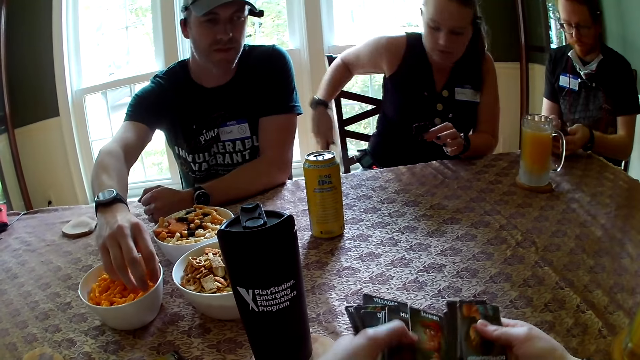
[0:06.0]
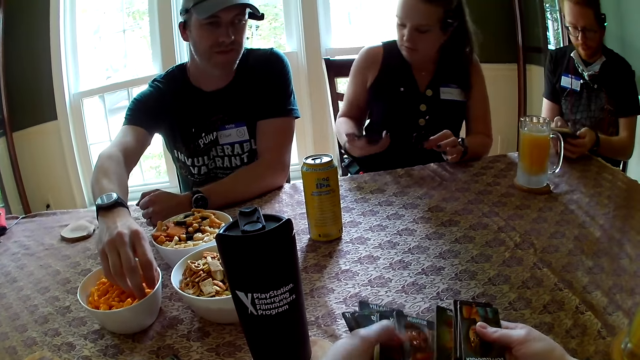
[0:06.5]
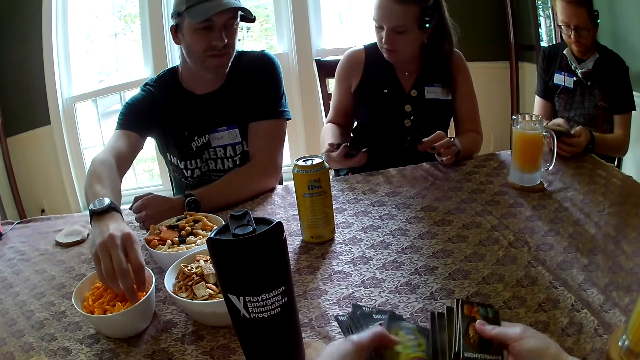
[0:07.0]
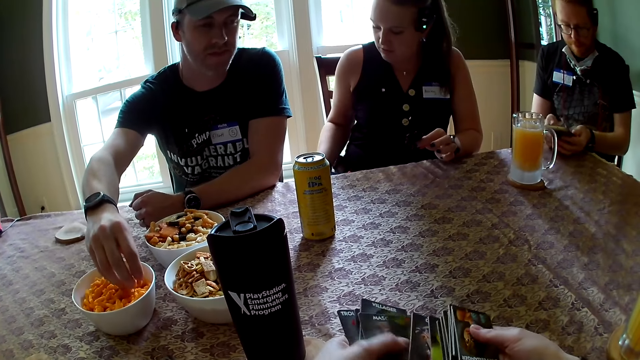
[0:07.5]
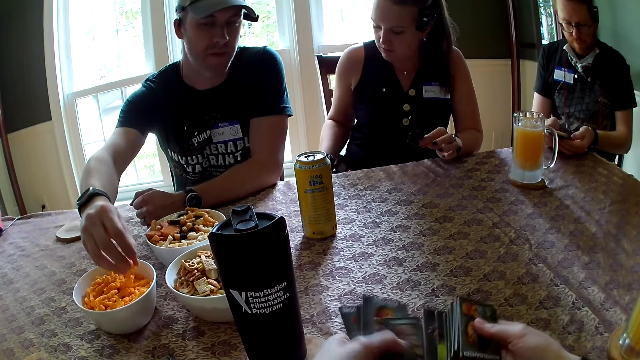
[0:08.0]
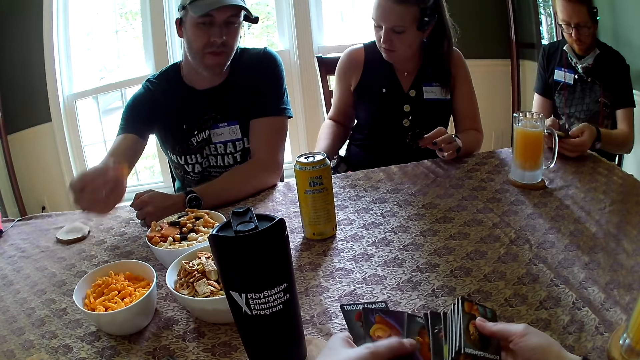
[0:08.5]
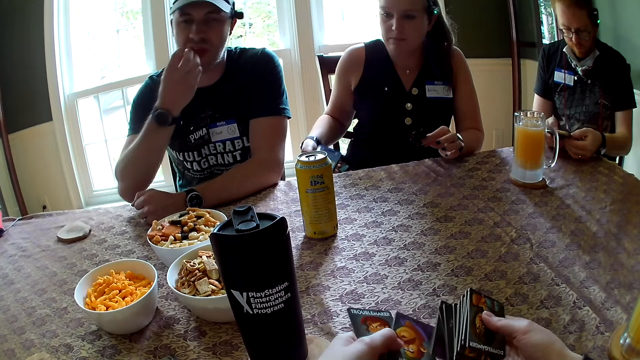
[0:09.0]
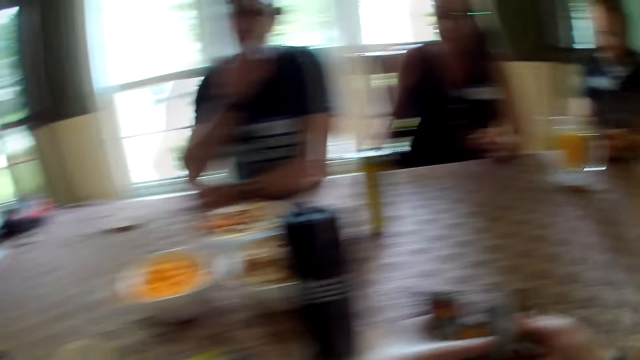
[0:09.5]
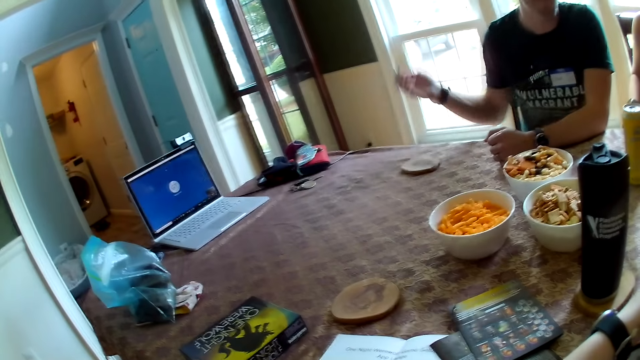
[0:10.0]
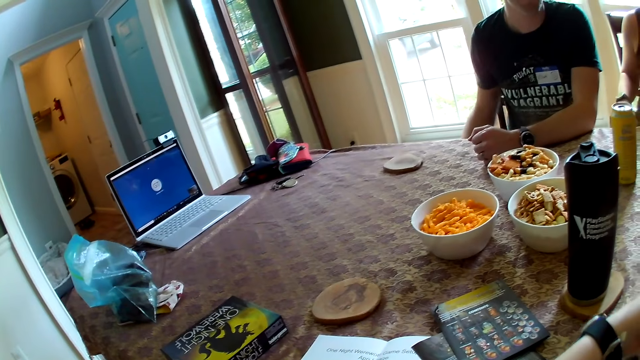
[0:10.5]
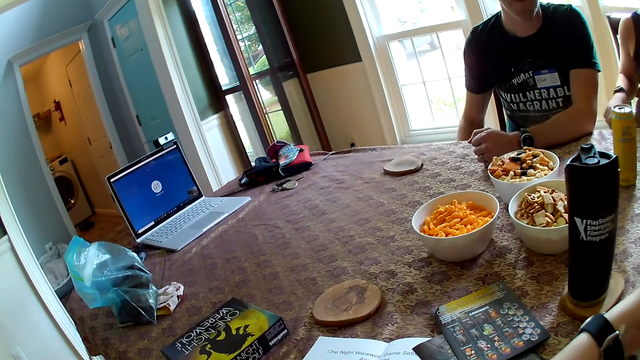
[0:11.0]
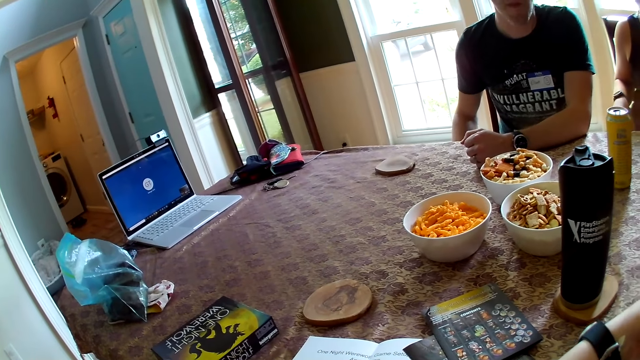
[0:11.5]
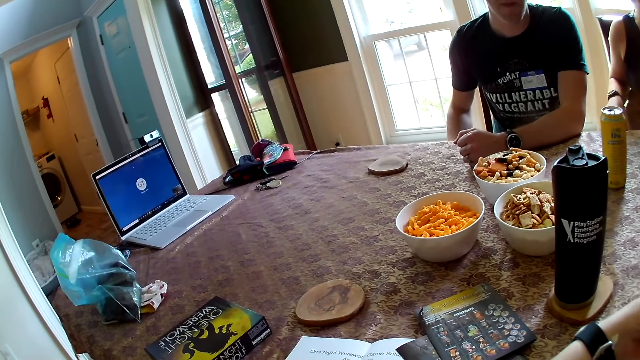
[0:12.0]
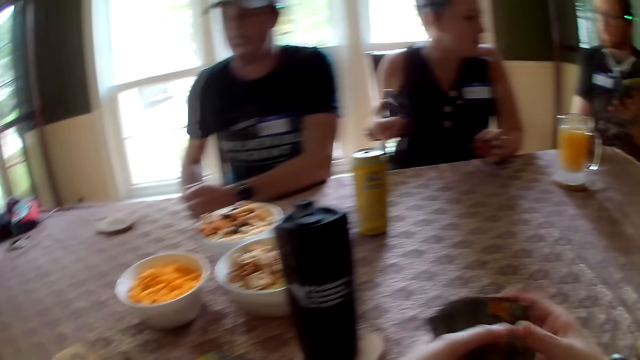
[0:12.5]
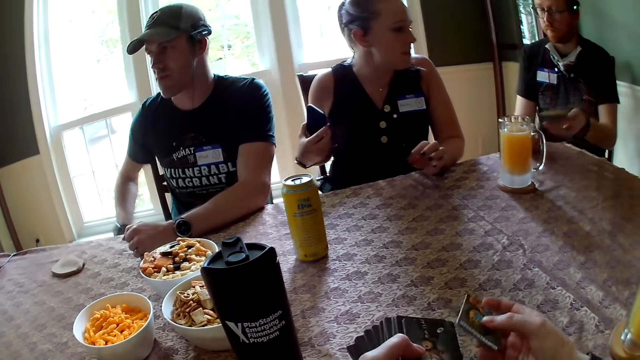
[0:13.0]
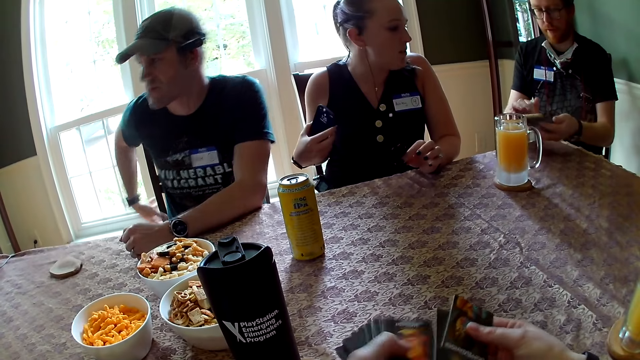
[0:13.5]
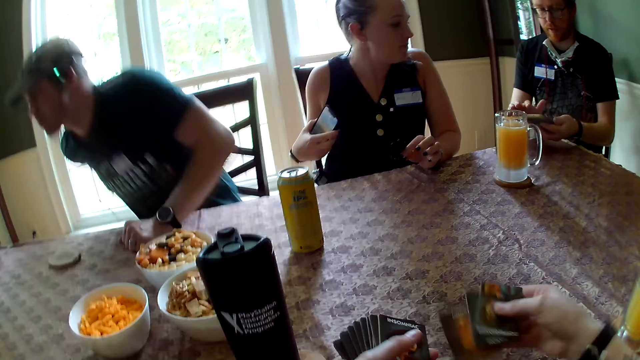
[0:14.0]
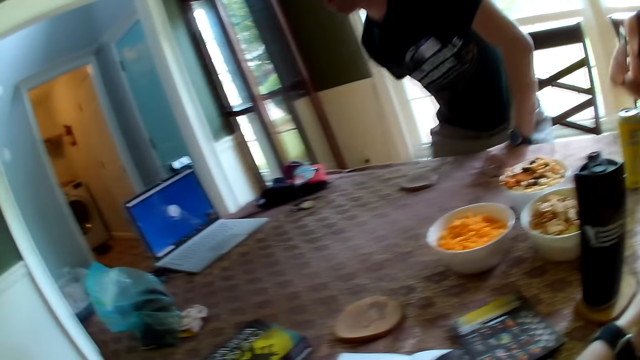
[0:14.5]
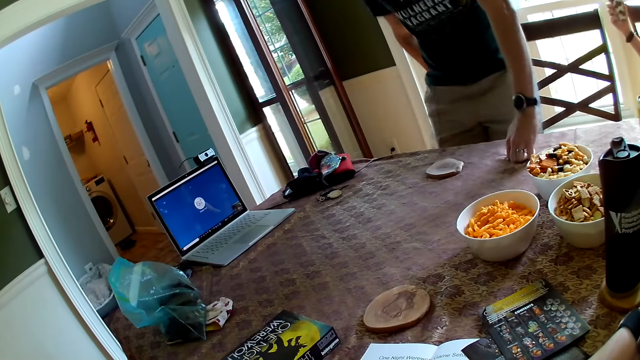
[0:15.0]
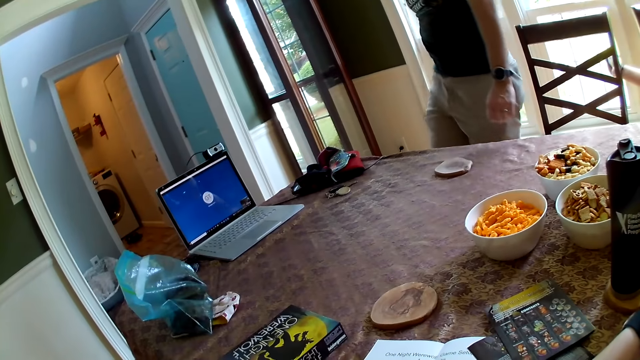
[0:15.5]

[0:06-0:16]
The man operates the phone in his left hand with his right hand. The woman operates the phone in her right hand. Another man puts the cheese in his right hand into his mouth. The other man stands up from a chair. The camera wearer places the cards in her right hand on the table.

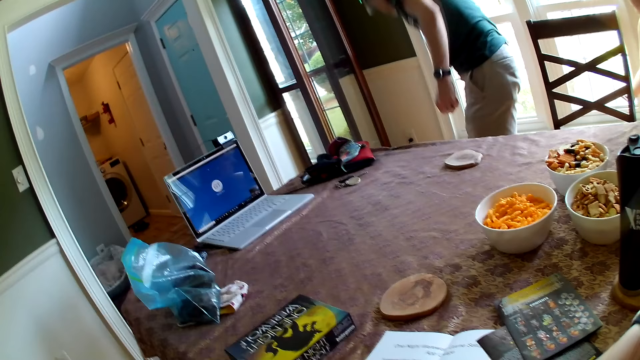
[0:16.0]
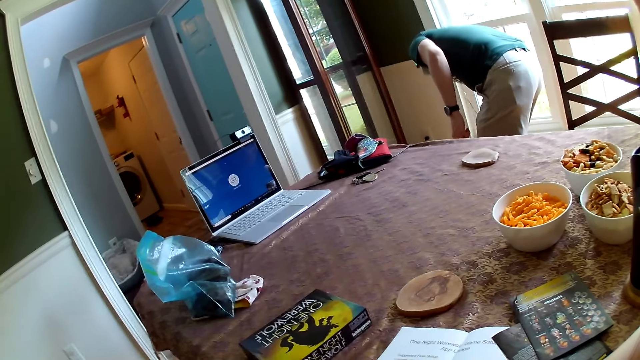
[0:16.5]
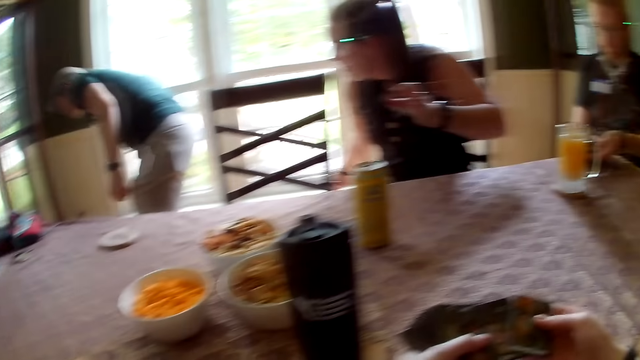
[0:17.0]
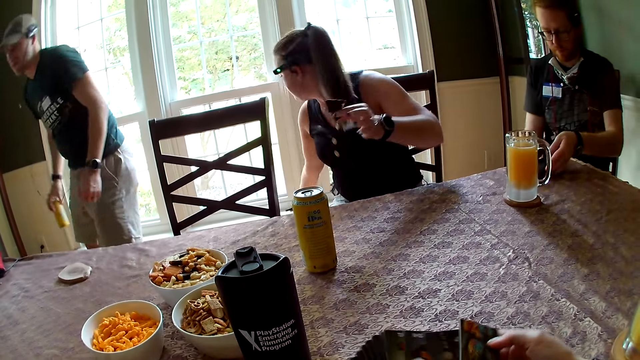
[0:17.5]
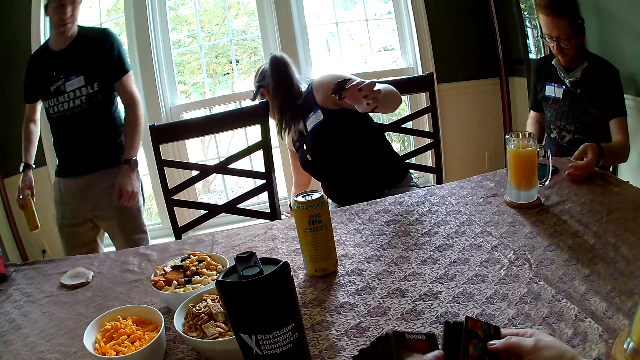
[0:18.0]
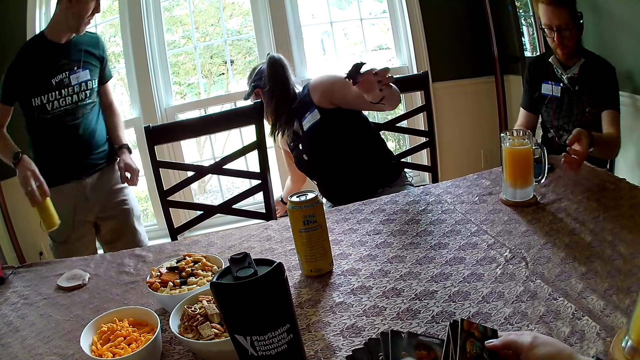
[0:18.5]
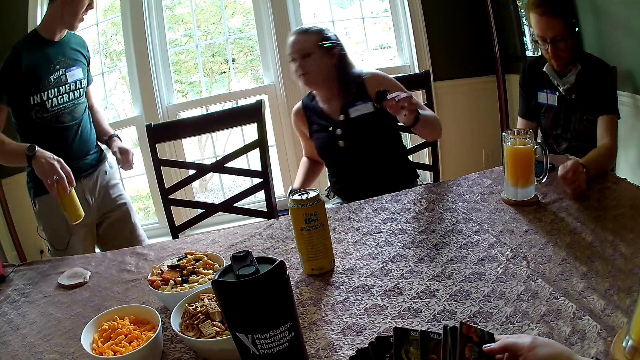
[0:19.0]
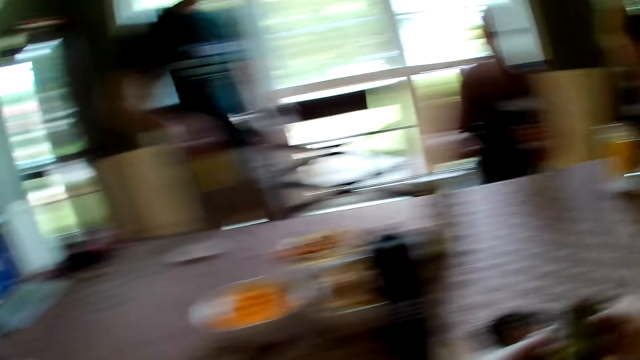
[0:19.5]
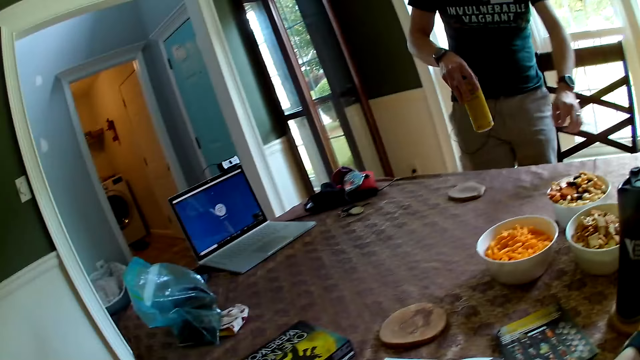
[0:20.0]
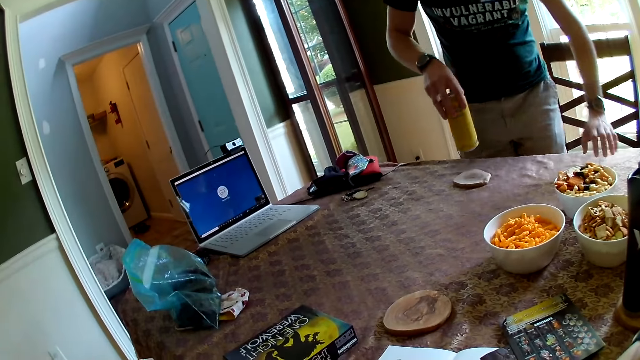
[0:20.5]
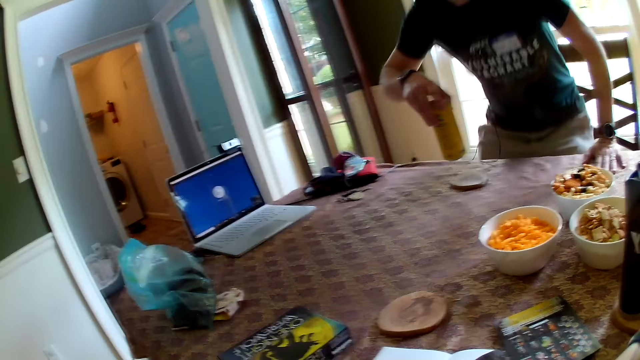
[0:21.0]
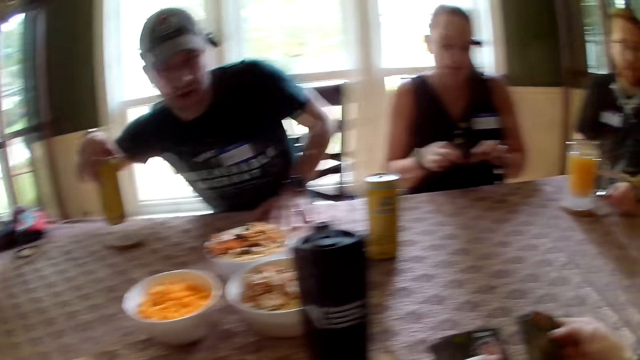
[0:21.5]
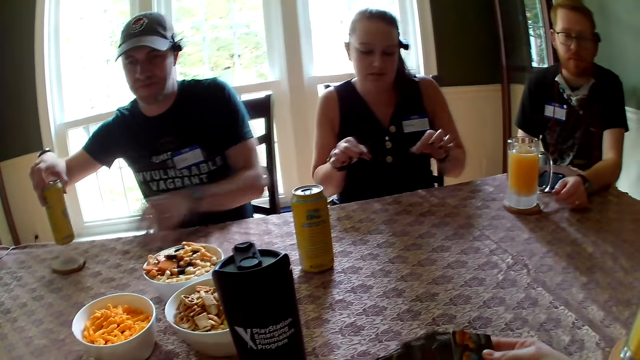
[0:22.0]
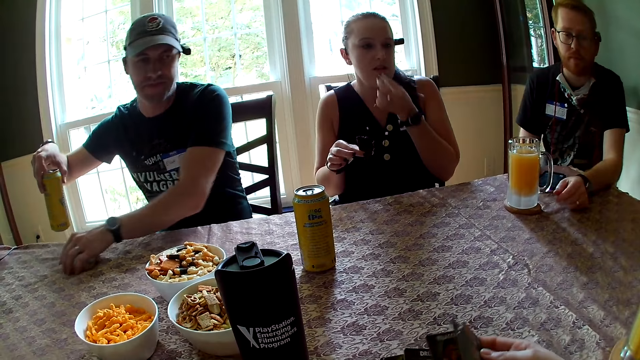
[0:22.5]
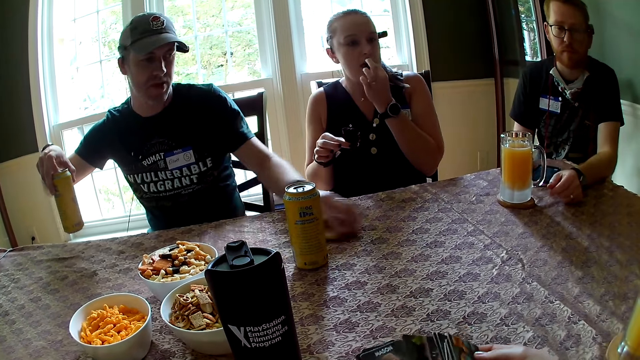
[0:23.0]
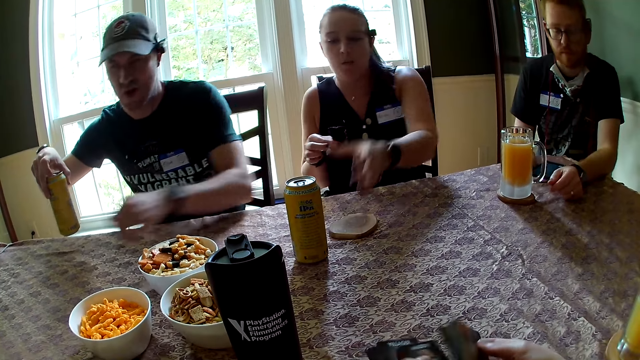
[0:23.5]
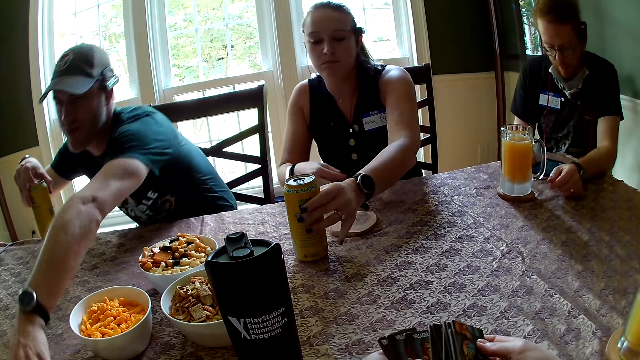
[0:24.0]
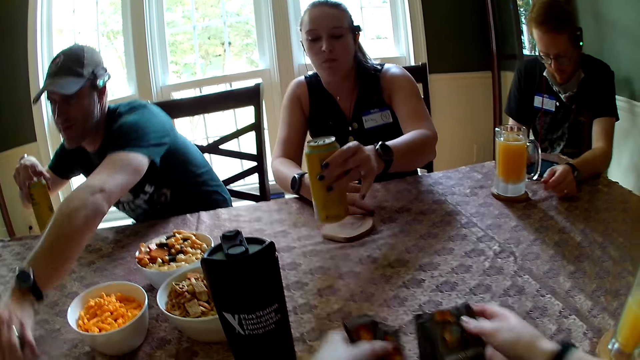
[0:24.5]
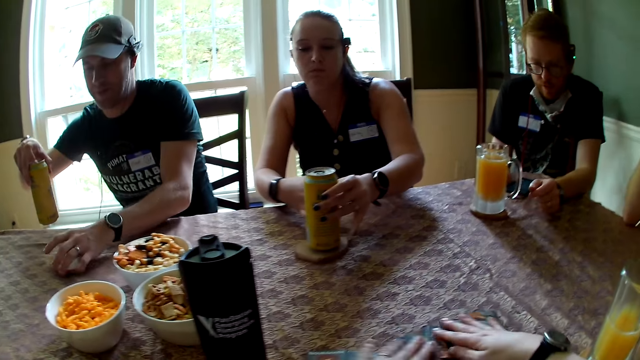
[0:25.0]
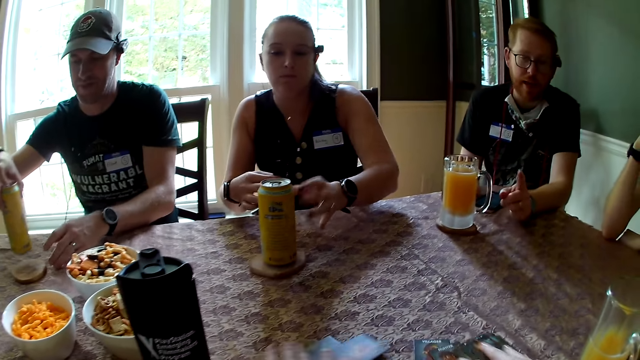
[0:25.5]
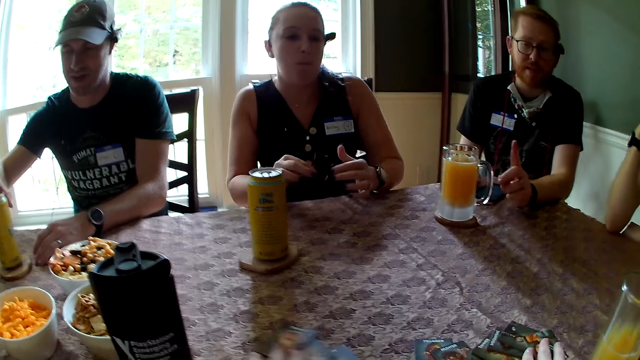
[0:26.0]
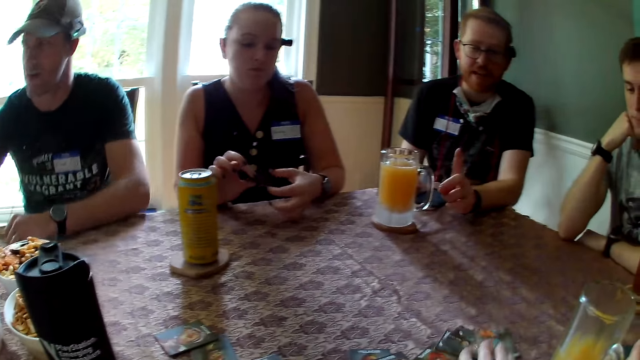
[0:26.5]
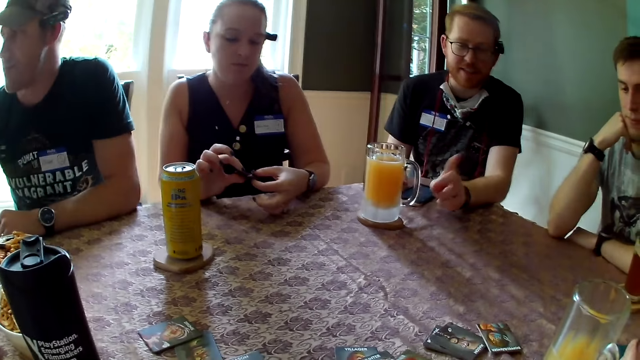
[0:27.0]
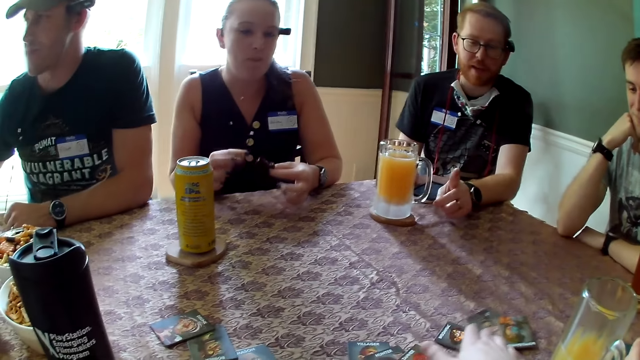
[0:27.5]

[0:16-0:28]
The man picks up a can of drink from the floor with his right hand. Another man drops the phone on the table with his two hands. The woman drops the phone on the floor with her right hand. The first man sits on the chair with the can of drink in his right hand. The woman cuts a piece of meat into two with her two hands. The first man picks a coaster from the table with his left hand. The woman puts the meat in her left hand into her mouth. The first man drops the coaster on the table in front of the woman with his left hand. The woman picks up a can of drink from the table with her left hand. The first man picks the coaster from the table with his left hand. The woman adjusts the coaster on the table with her right hand. The camera wearer spreads the cards in her two hands on the table. The first man drops the coaster on the table with his left hand. The woman drops the can of drink on the coaster with her left hand. The first man places the can of drink on the coaster on the table with his right hand. The woman passes the piece of meat in her right hand to her left hand.
